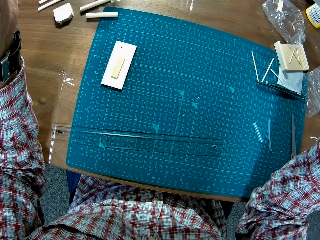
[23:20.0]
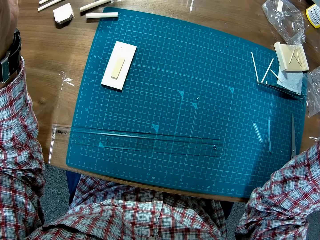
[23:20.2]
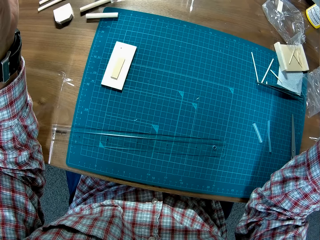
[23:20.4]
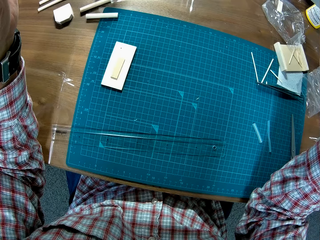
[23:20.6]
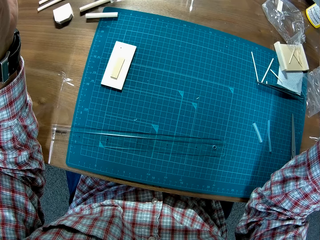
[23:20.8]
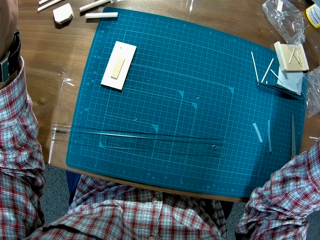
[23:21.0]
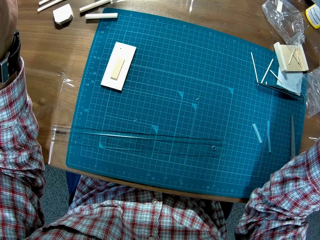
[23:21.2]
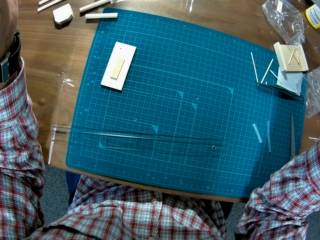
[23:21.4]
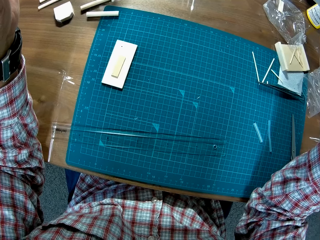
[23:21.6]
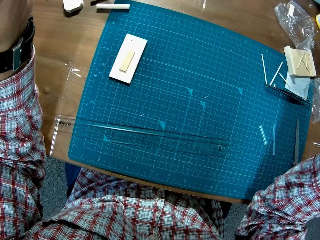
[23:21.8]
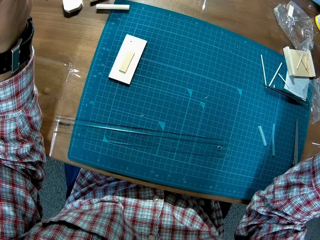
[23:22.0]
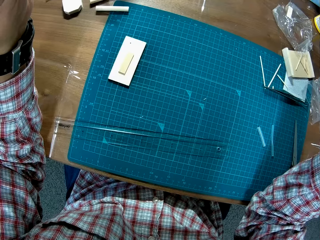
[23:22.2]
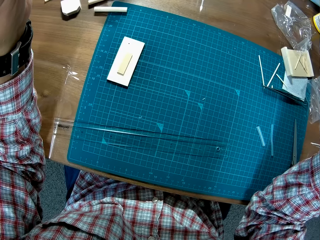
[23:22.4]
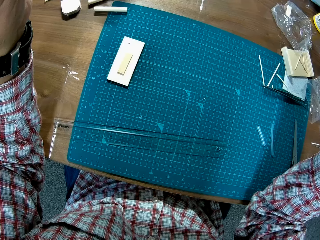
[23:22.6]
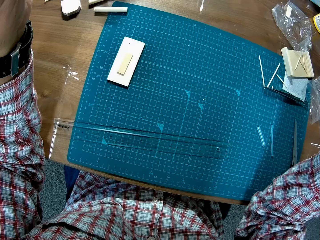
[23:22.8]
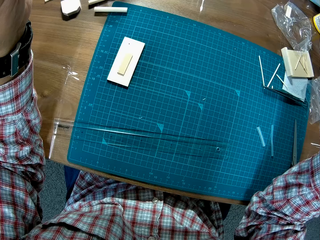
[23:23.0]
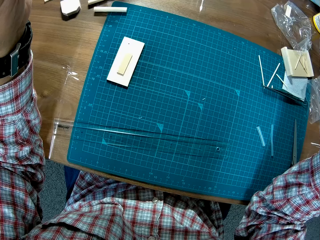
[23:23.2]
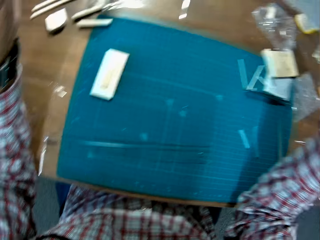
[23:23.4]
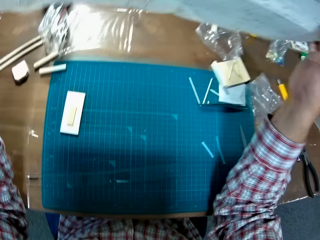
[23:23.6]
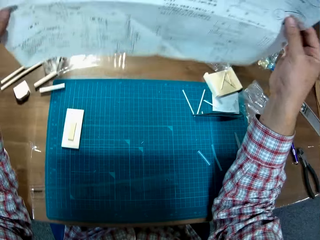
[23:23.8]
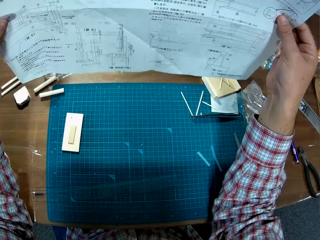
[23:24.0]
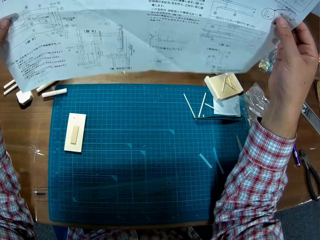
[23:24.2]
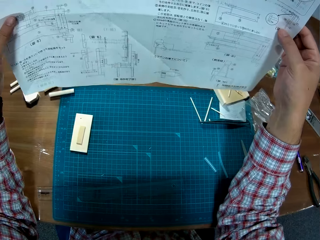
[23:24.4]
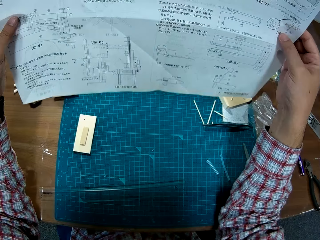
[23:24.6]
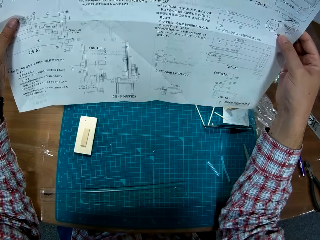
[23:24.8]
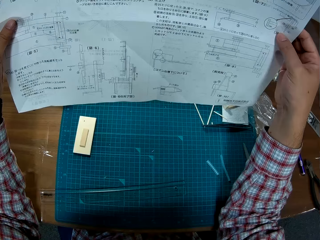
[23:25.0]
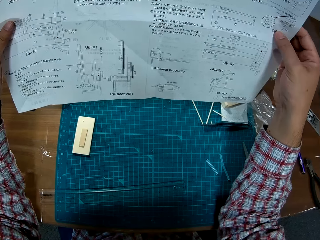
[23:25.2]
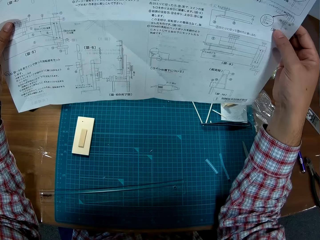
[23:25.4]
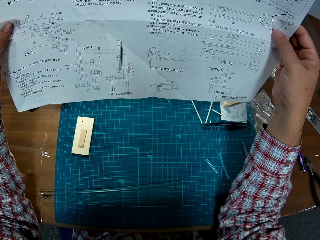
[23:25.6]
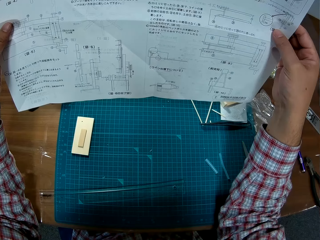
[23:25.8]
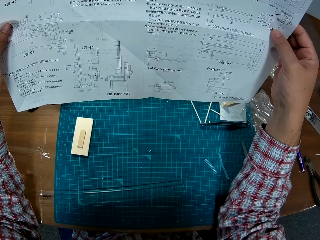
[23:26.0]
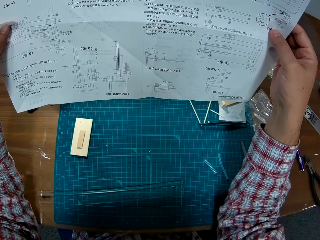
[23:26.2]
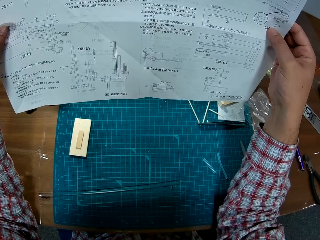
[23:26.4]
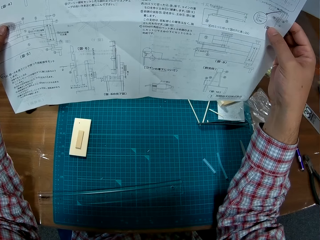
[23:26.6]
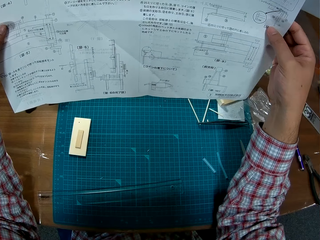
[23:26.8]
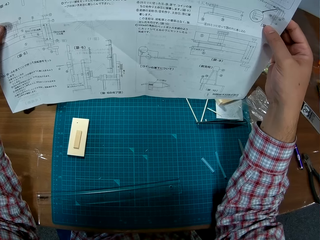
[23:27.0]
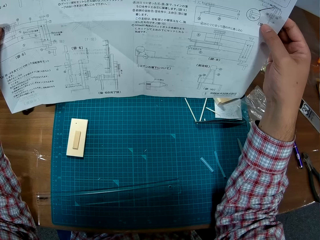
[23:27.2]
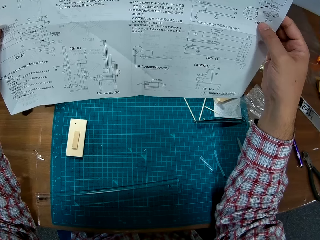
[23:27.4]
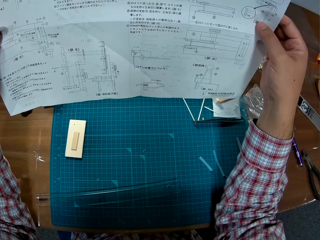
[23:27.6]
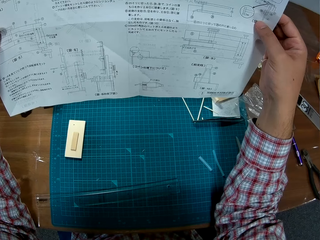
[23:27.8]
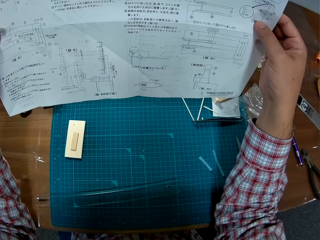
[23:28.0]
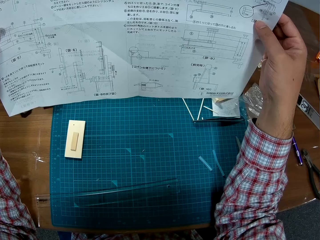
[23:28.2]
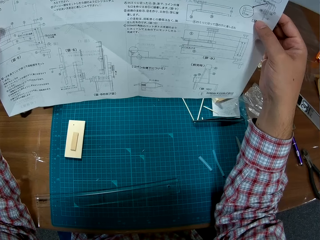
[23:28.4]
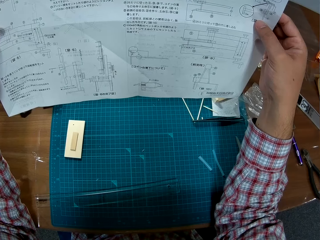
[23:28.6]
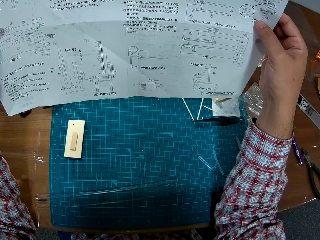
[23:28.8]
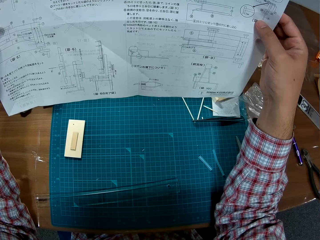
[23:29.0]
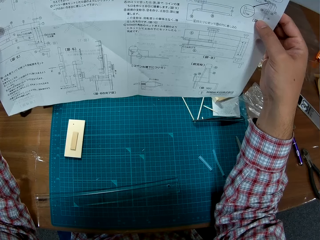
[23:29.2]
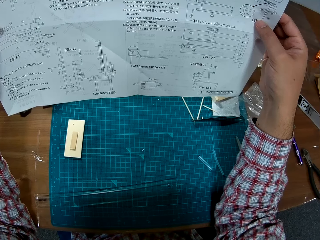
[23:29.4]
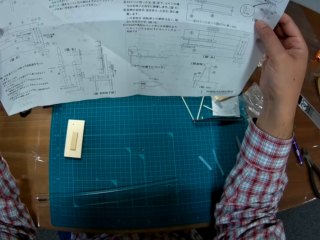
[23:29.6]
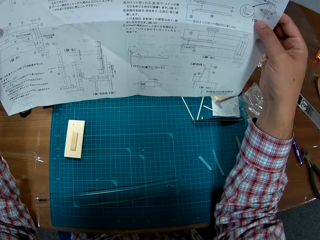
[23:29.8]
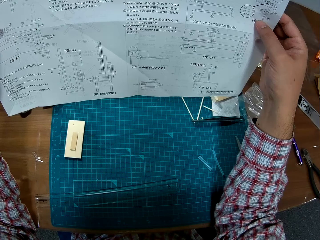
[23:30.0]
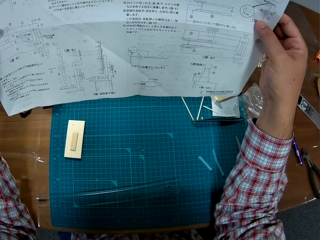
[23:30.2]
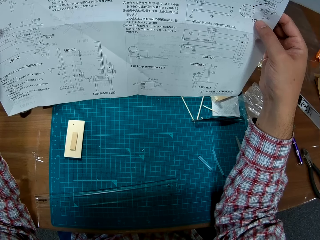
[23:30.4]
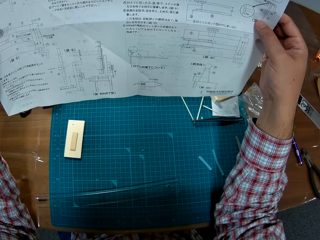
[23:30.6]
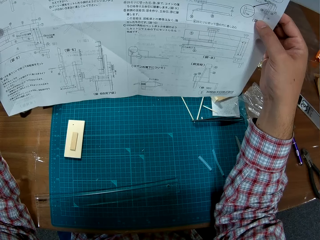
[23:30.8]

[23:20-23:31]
The camera wearer places the paper in front of him. They go through the manual.

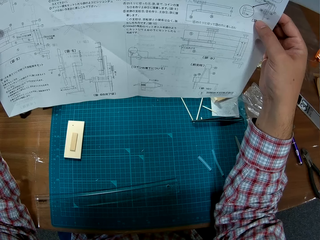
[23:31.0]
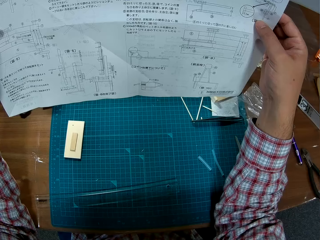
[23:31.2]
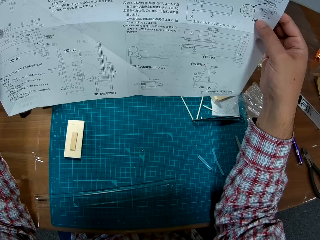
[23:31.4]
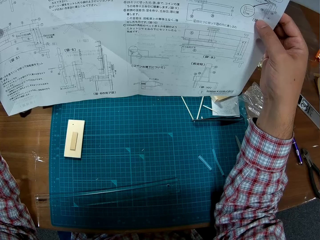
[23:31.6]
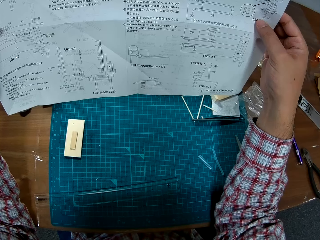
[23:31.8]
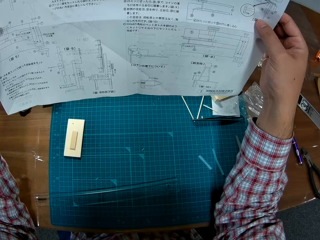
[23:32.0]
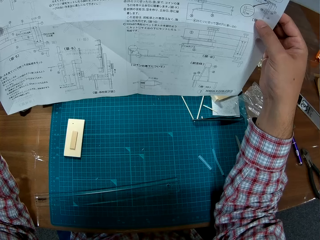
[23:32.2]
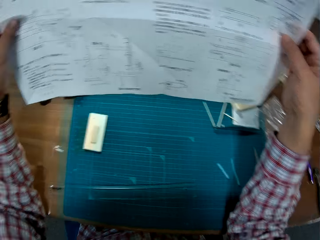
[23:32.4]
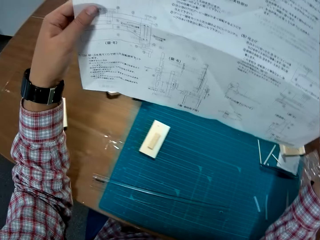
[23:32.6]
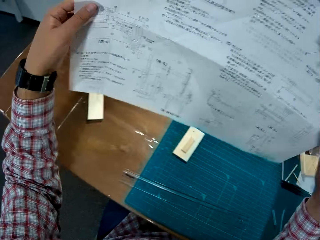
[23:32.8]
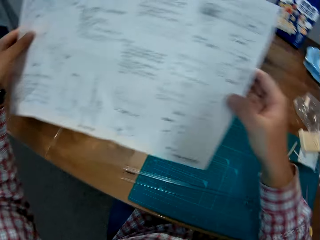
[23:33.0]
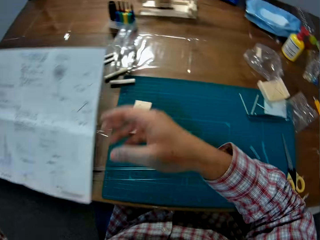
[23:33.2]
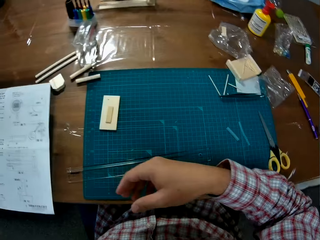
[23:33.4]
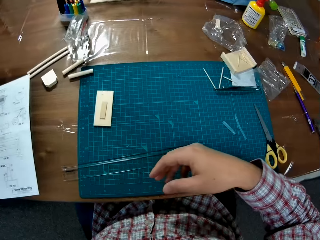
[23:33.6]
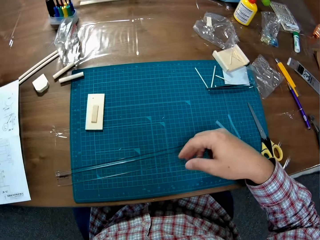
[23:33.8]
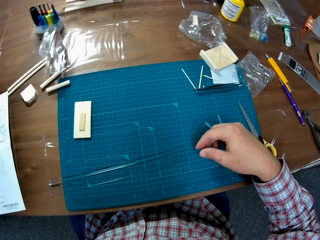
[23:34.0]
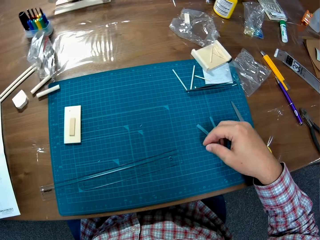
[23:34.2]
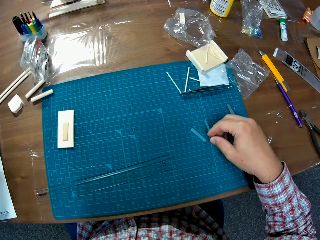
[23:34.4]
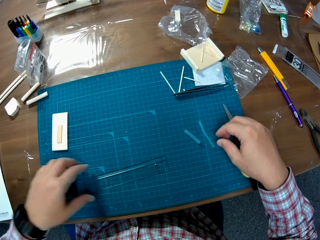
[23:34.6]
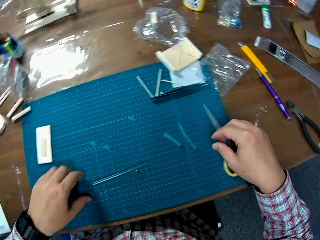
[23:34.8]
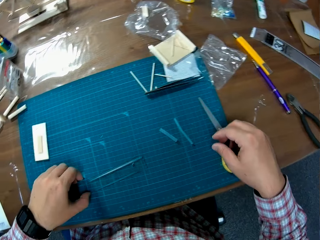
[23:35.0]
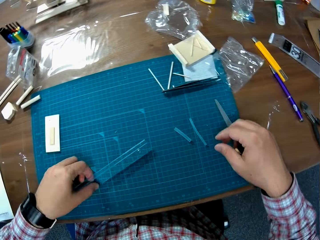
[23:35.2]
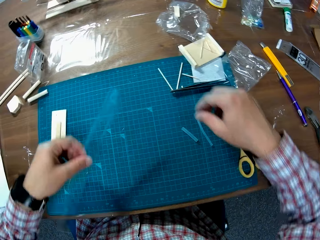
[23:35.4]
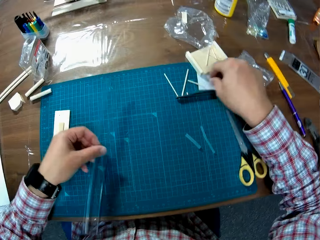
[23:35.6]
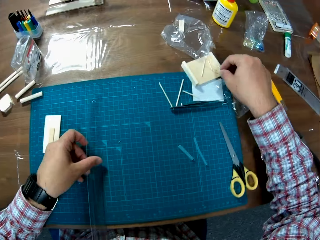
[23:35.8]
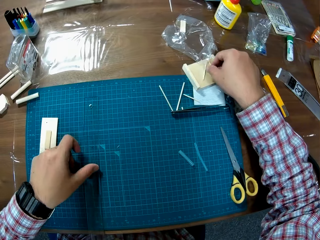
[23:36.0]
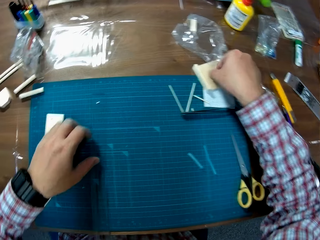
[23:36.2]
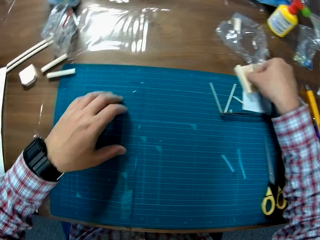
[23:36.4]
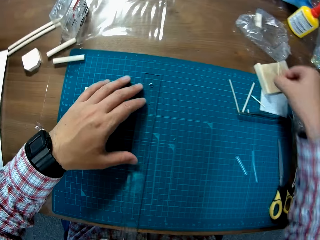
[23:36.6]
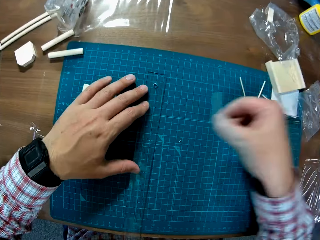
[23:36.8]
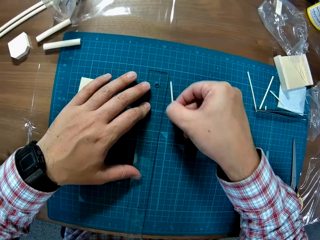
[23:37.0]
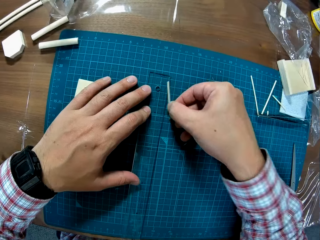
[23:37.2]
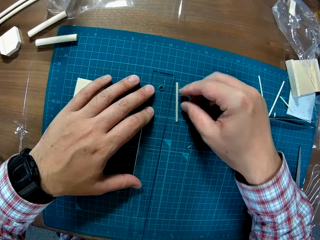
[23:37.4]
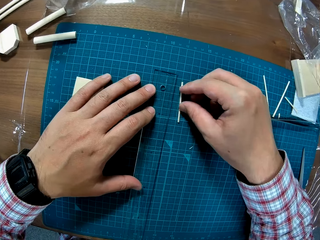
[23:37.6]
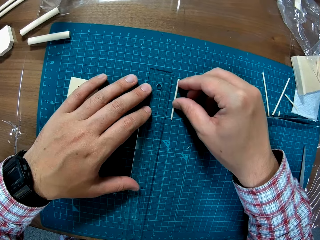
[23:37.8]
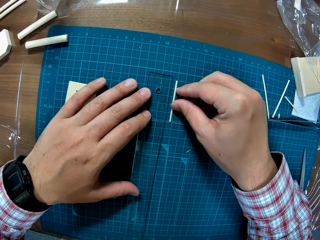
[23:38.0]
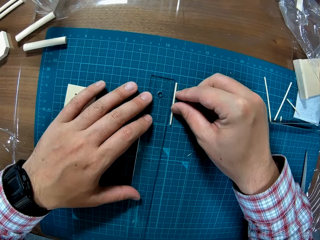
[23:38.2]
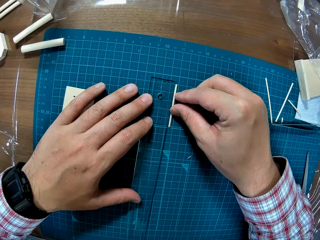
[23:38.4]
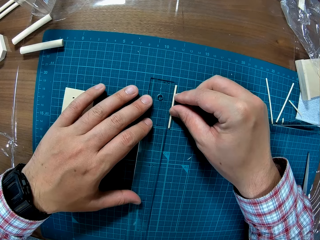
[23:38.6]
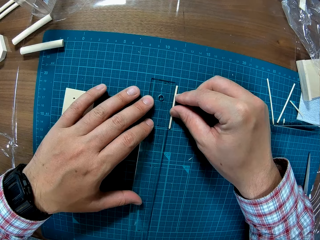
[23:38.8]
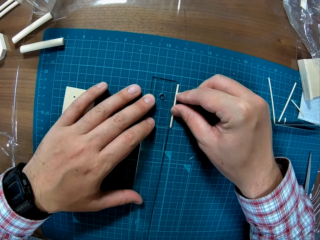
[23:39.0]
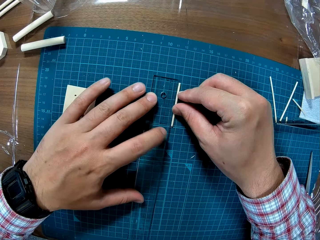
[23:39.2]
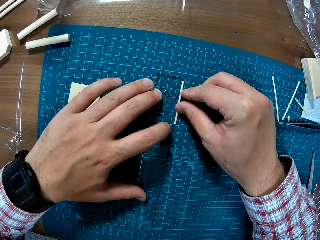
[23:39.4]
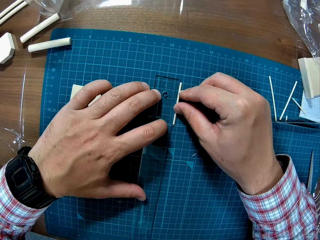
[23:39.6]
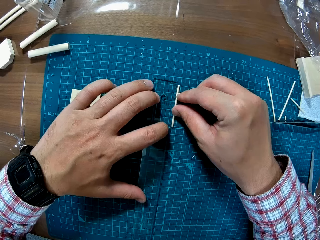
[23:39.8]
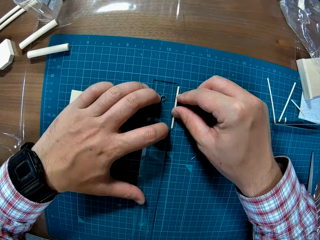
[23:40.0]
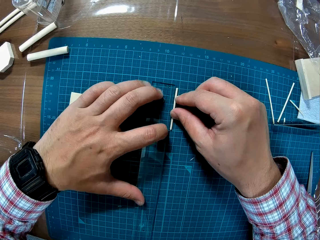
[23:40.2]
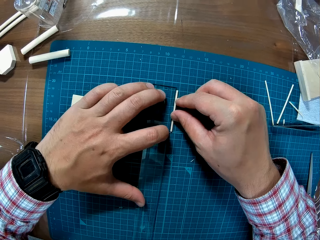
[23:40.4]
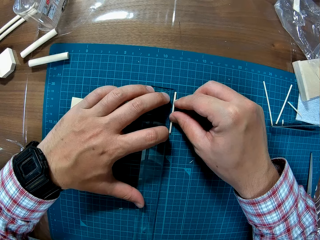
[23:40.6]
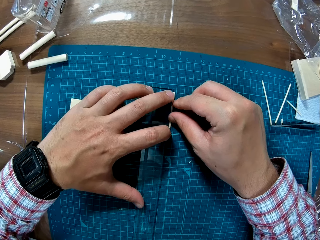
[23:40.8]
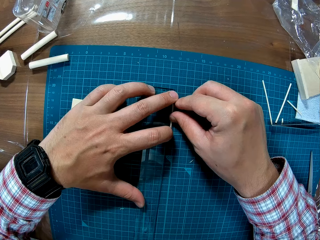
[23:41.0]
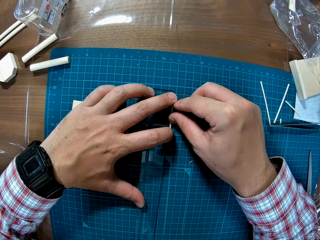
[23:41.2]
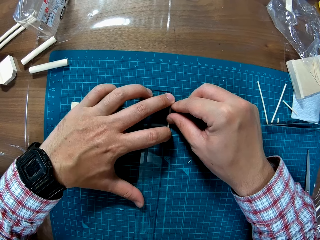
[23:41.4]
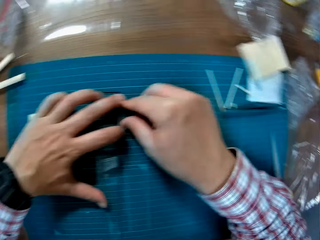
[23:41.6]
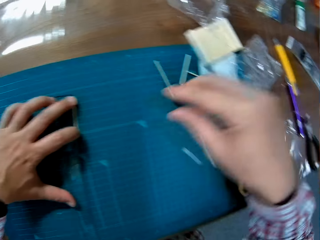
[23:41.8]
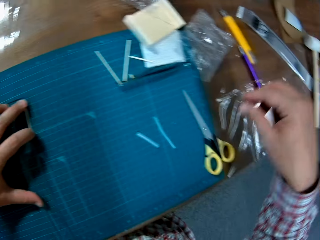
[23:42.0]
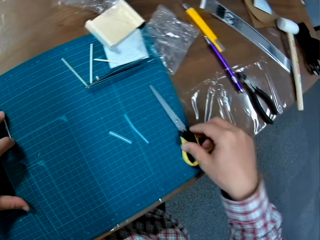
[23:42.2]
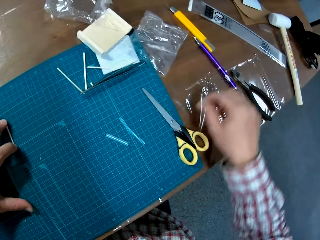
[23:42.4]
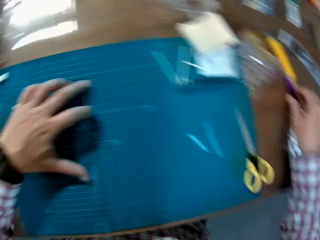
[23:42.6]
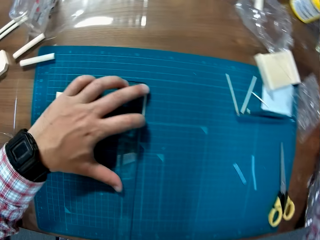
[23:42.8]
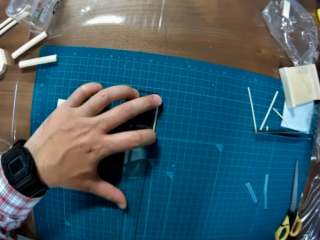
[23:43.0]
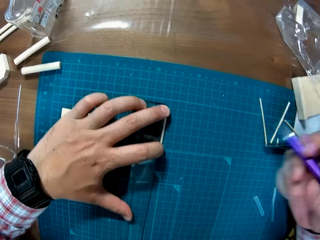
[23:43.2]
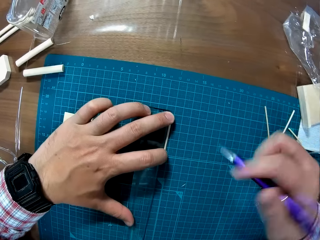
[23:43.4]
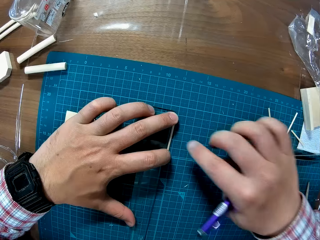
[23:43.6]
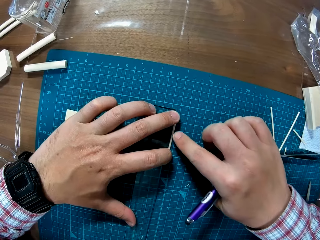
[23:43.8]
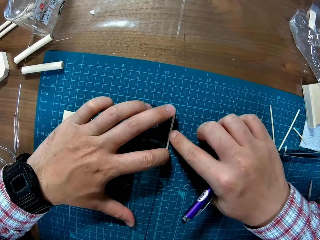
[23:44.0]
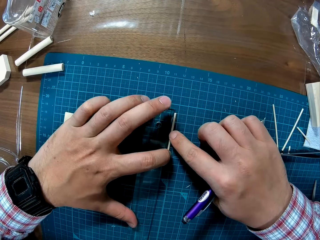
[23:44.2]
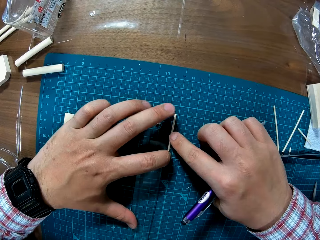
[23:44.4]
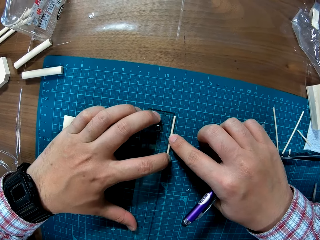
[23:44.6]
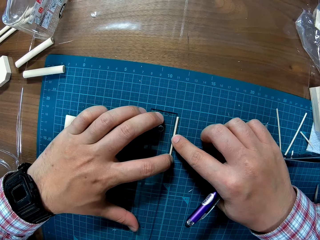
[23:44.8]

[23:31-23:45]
The camera wearer places the manual on the table close to the sheet. He picks up a ruler from the sheet on the table, and puts the ruler back on the cutting mat. He picks a modelling material from the cutting mat. He measures the modelling material with the ruler. He places a tiny wooden stick close to the ruler on the sheet. He picks up a ball pen or marker pen from the table. He holds the tiny wooden stick with his right hand.
